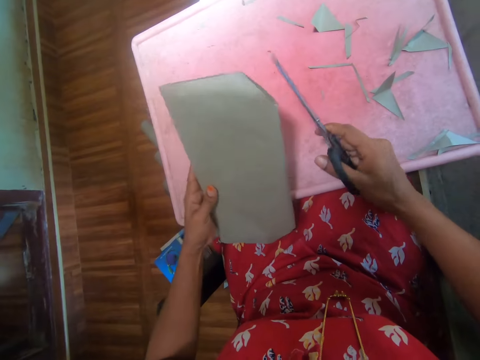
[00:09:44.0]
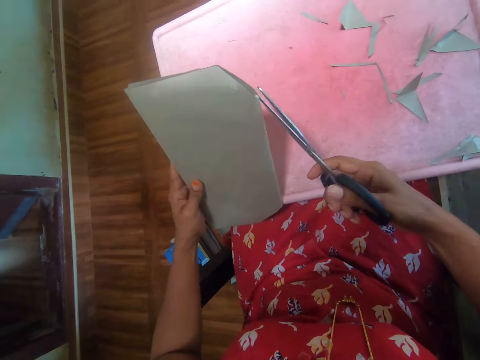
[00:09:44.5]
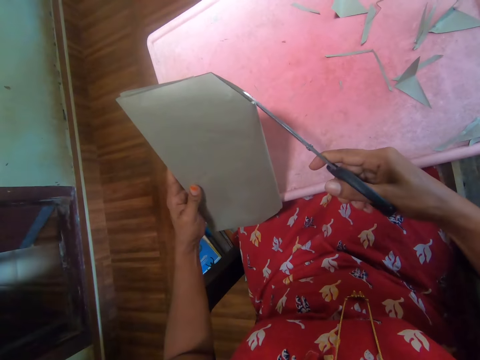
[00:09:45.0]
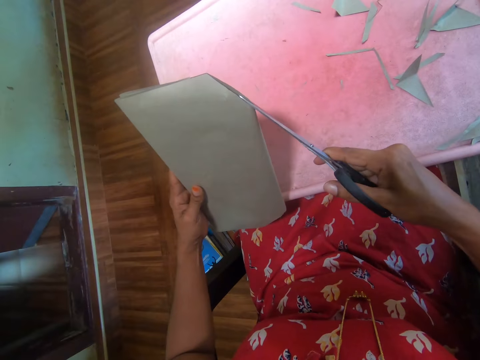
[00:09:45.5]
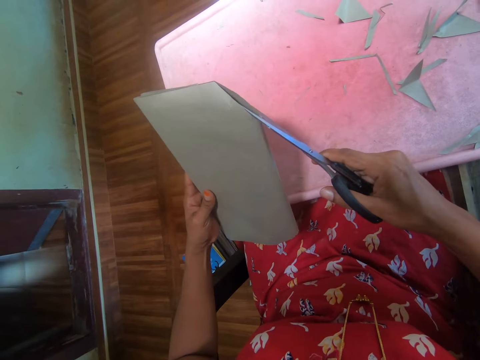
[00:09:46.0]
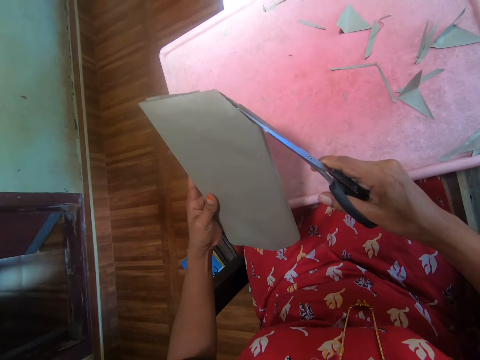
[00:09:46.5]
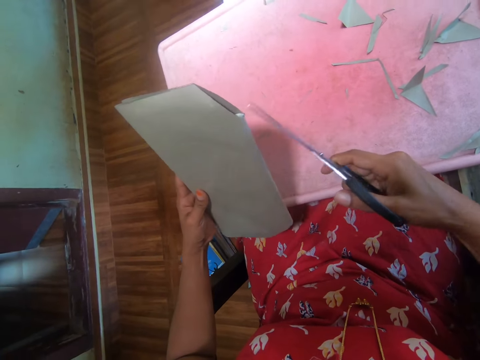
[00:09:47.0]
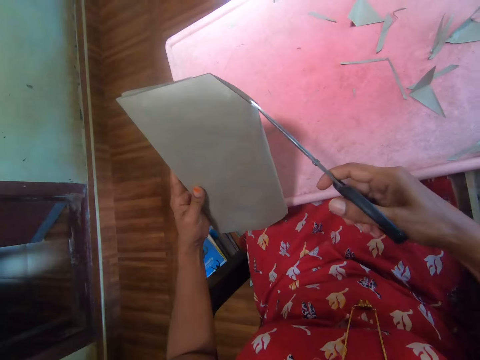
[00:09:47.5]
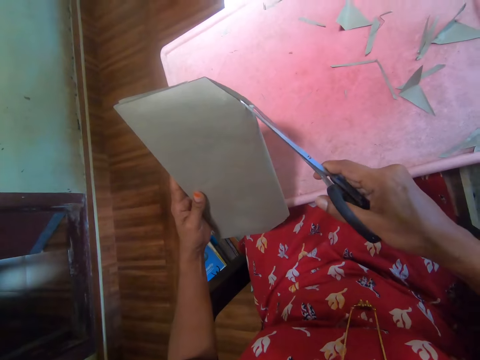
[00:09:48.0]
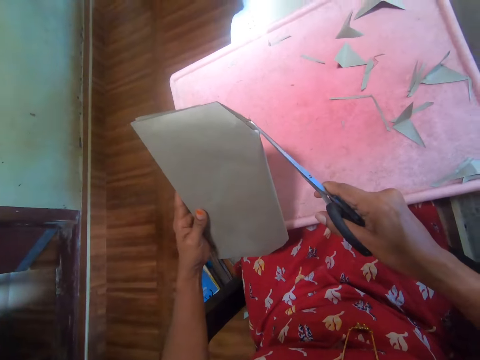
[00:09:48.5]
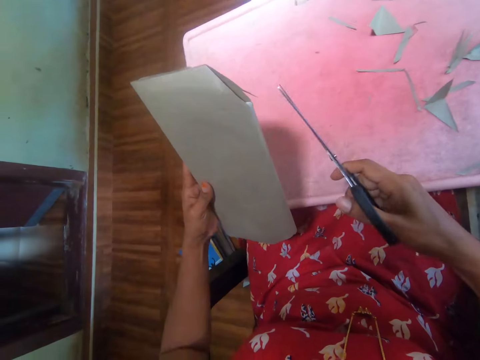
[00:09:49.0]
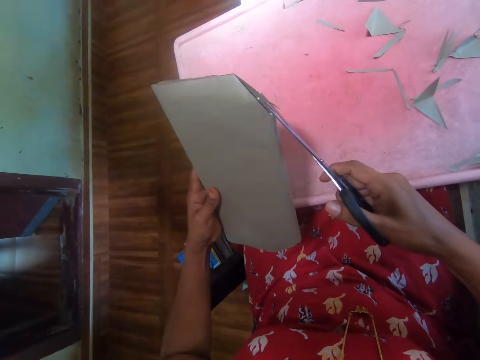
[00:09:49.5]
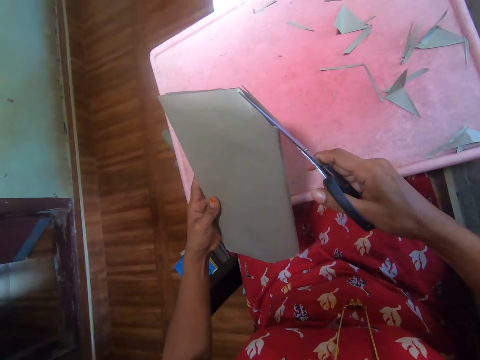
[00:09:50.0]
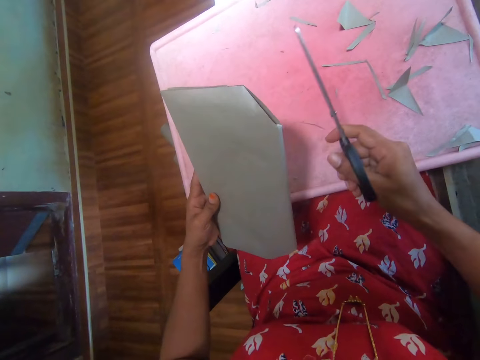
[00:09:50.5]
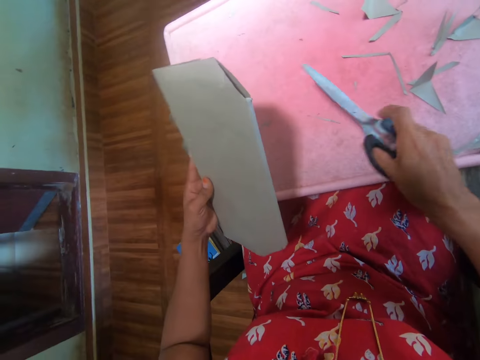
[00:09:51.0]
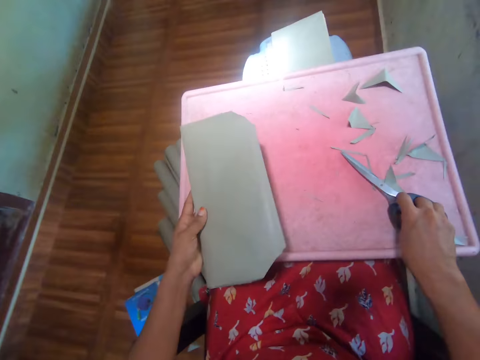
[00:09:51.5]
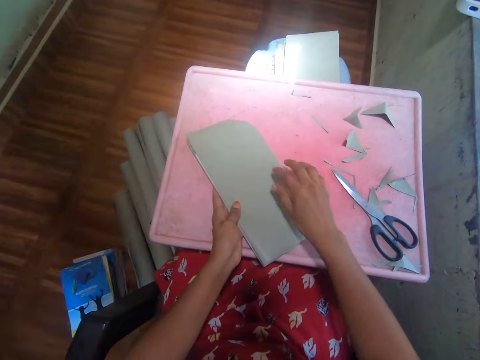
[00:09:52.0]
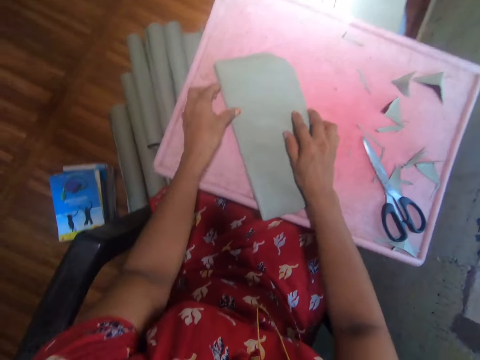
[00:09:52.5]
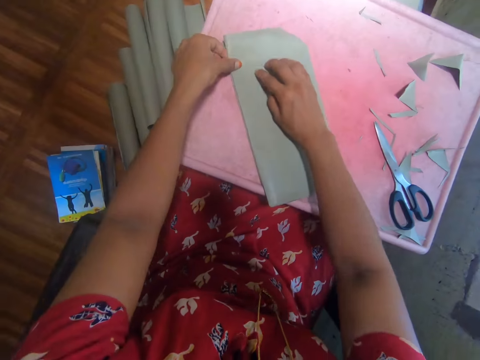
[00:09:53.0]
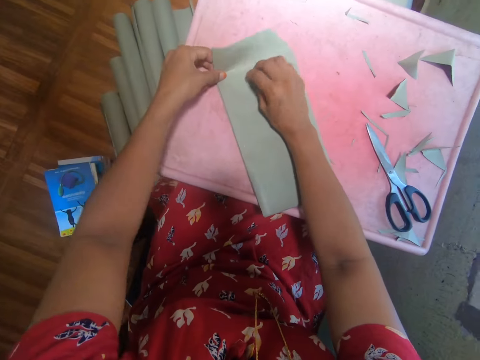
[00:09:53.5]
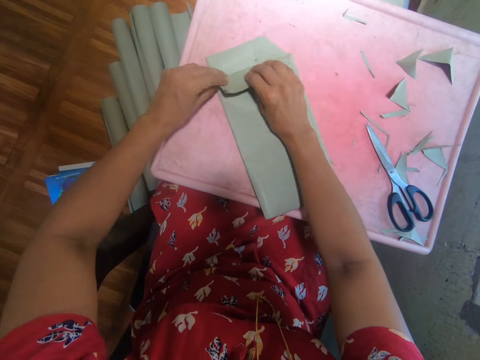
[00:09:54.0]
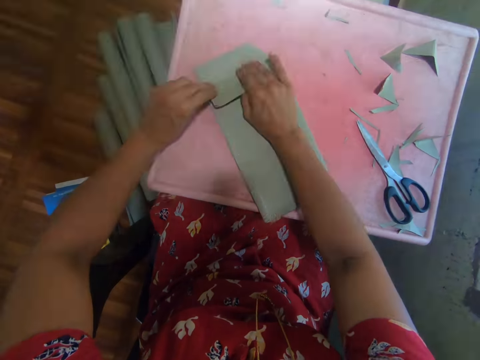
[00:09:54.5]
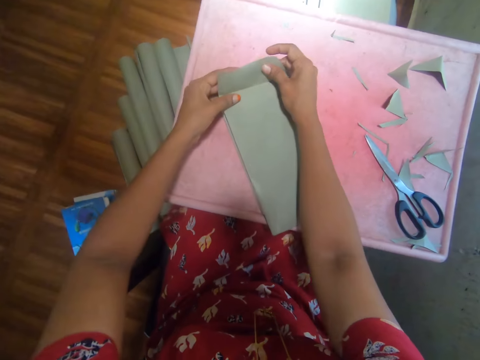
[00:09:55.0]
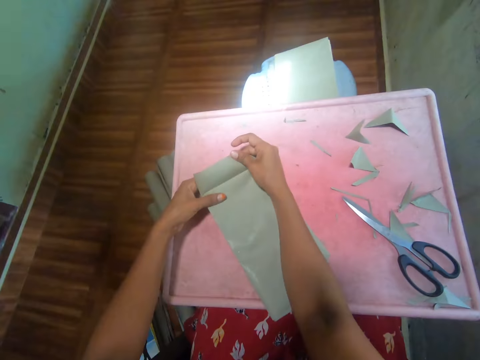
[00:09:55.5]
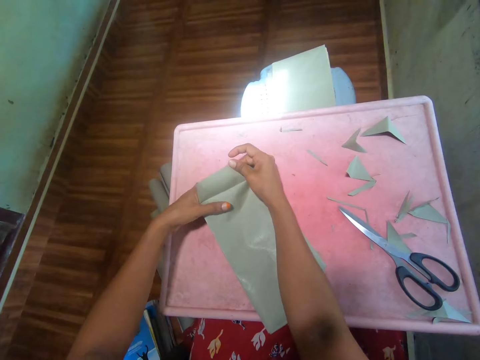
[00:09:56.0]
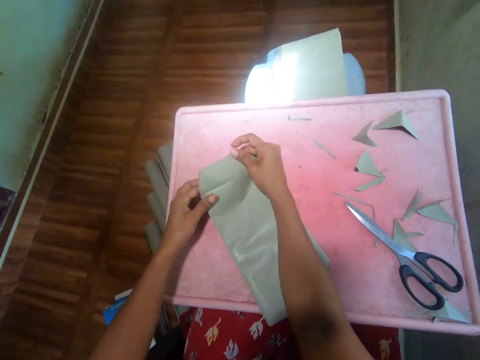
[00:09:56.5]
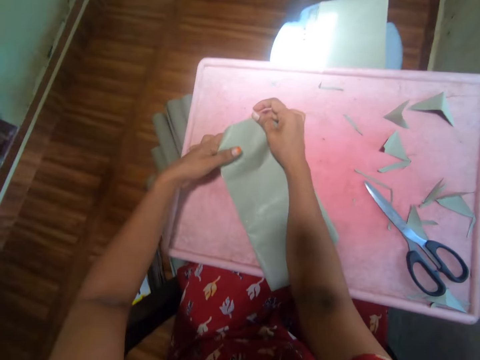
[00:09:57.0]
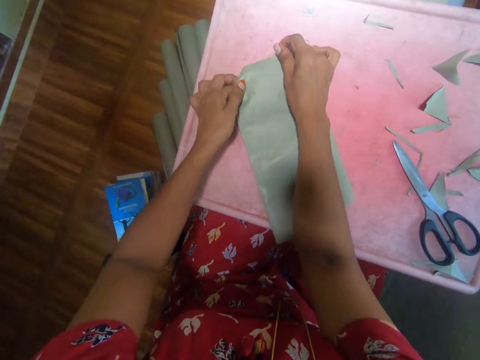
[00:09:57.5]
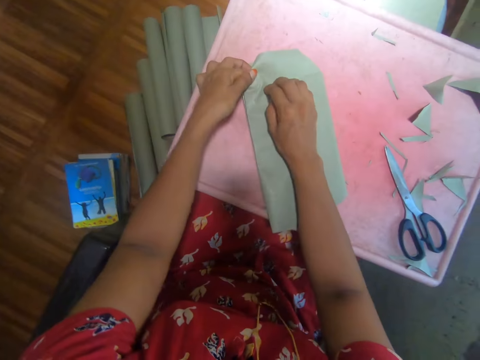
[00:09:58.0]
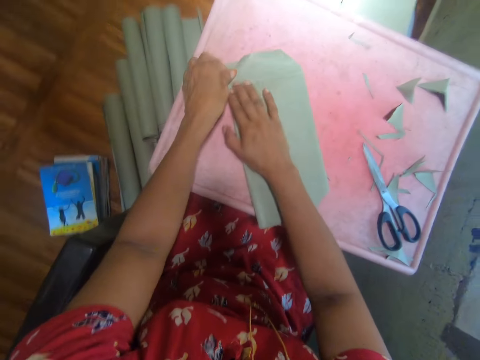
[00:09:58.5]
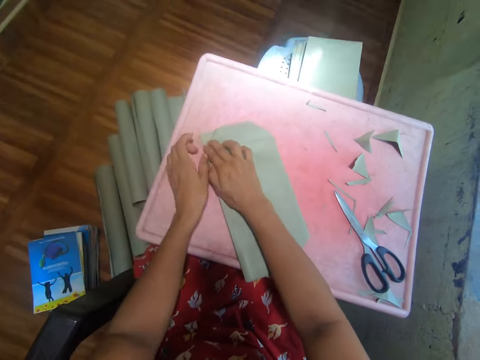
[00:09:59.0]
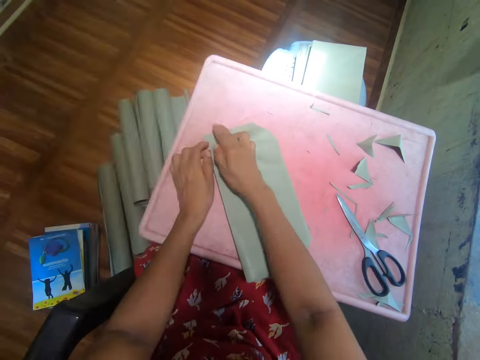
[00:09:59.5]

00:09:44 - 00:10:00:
The camera wearer puts the scissors on the table. They fold the cover on the book. They cover the book. They hold the cover.

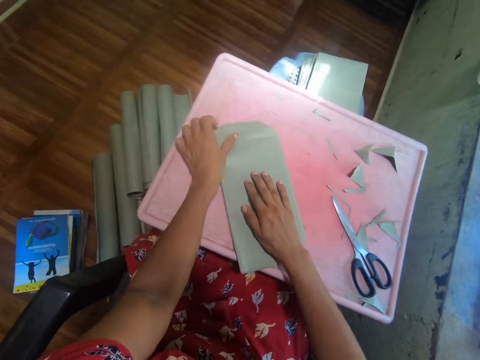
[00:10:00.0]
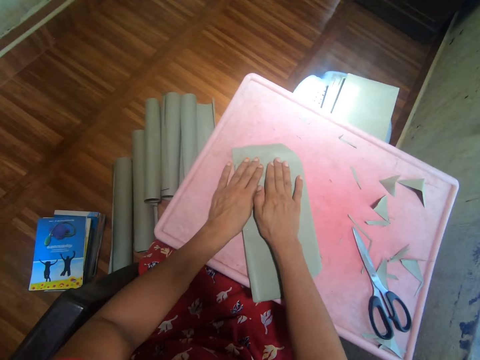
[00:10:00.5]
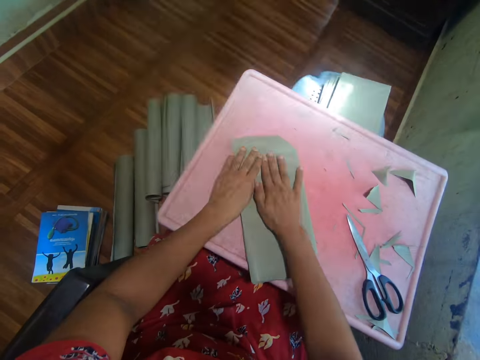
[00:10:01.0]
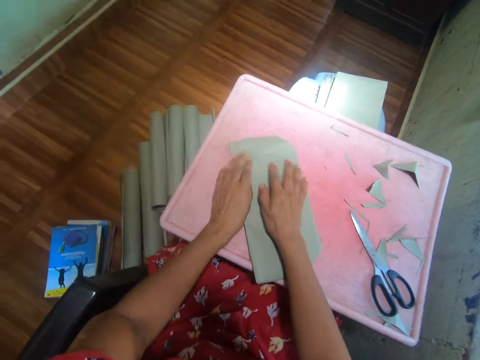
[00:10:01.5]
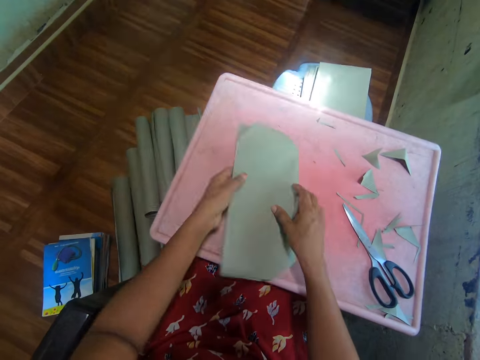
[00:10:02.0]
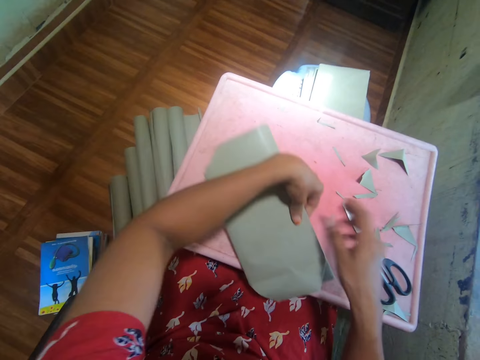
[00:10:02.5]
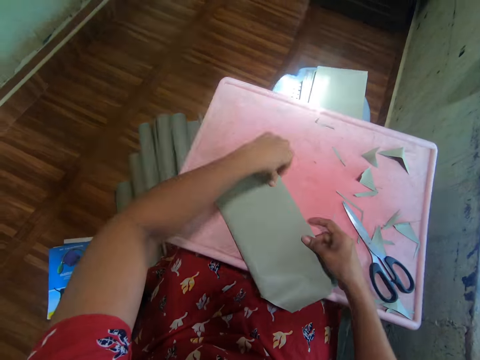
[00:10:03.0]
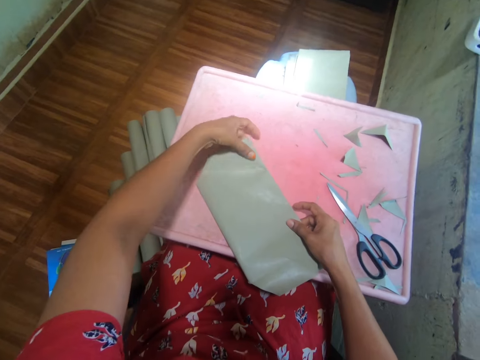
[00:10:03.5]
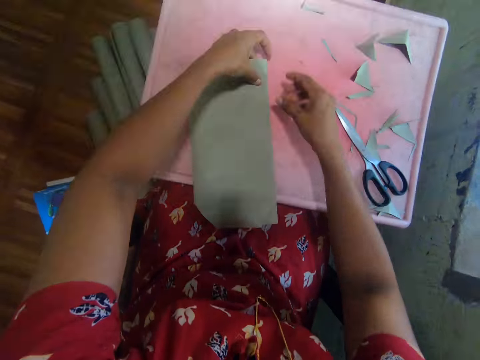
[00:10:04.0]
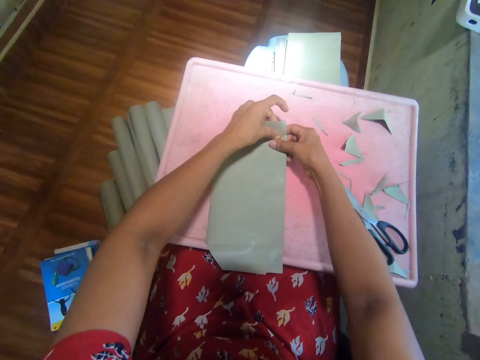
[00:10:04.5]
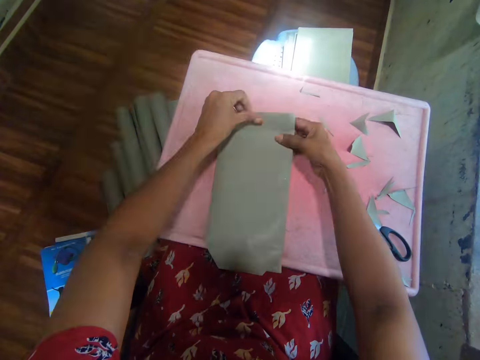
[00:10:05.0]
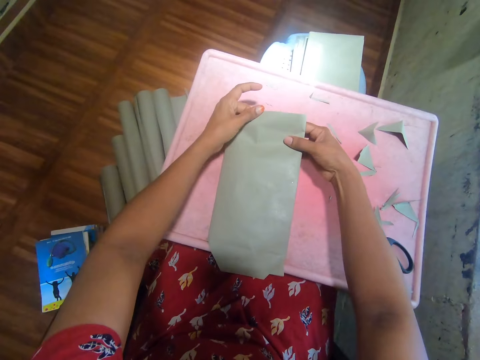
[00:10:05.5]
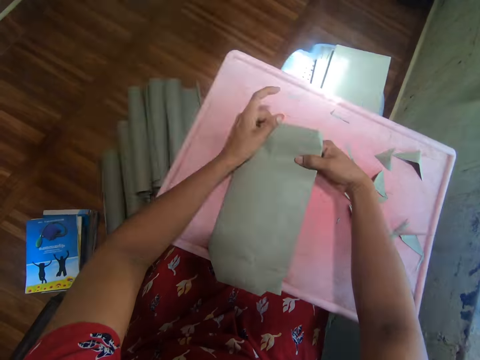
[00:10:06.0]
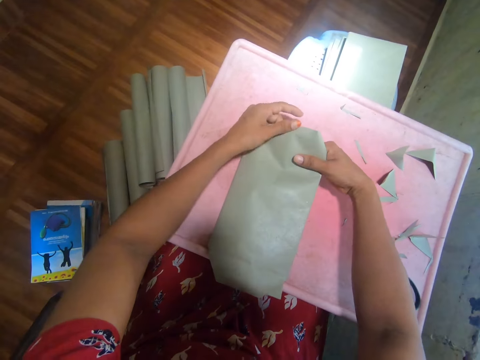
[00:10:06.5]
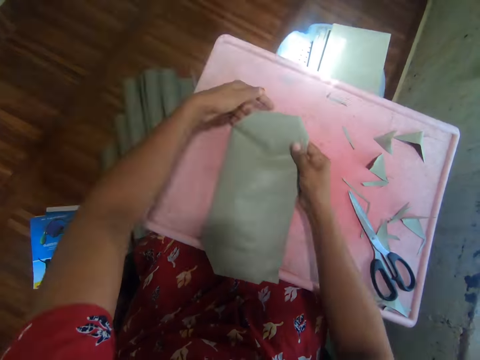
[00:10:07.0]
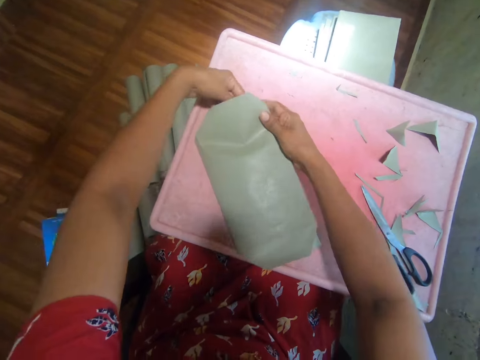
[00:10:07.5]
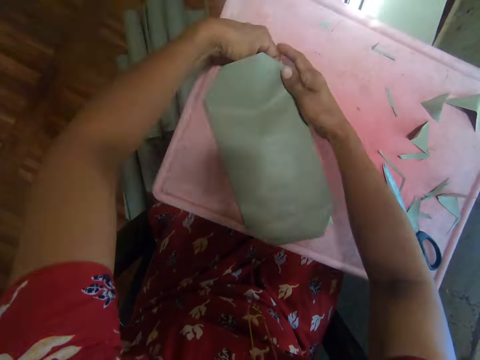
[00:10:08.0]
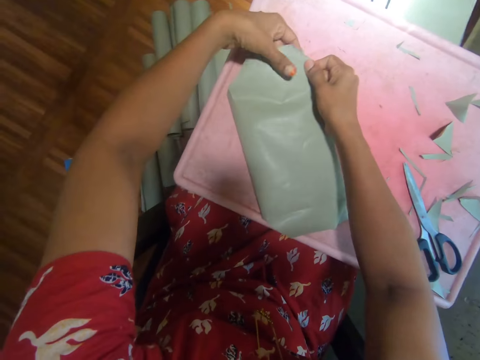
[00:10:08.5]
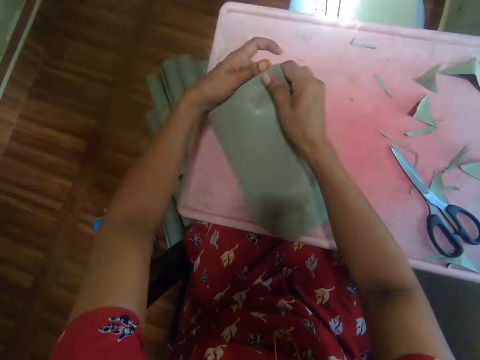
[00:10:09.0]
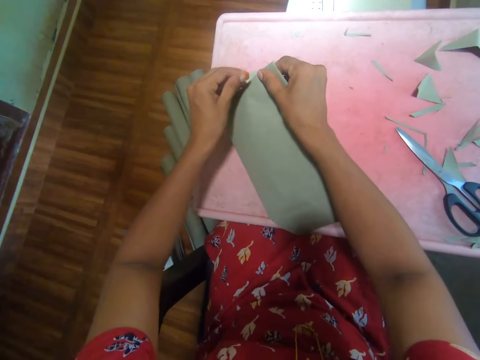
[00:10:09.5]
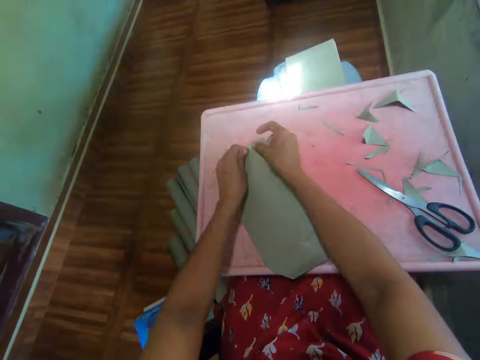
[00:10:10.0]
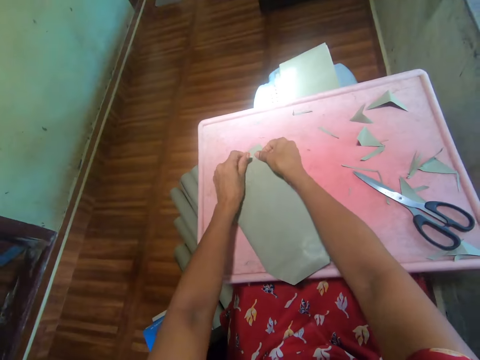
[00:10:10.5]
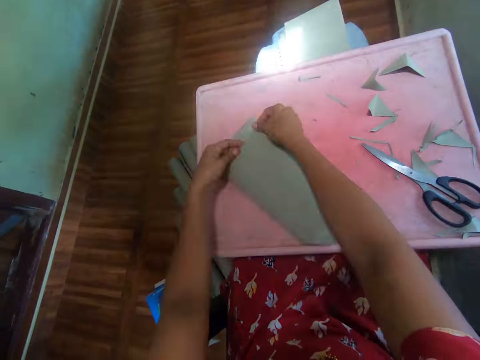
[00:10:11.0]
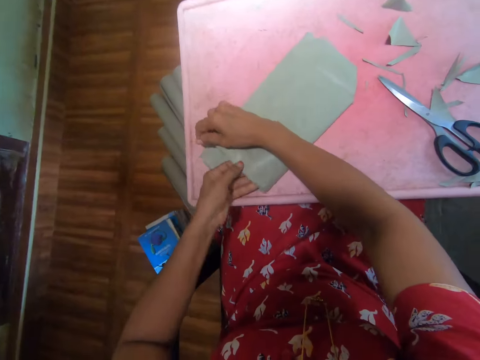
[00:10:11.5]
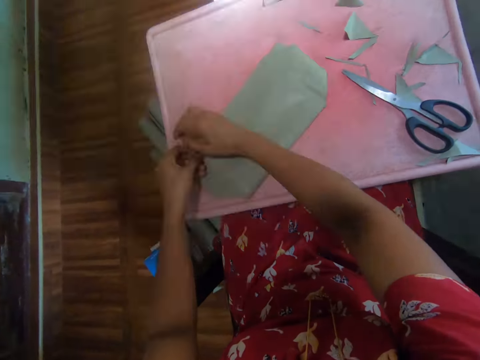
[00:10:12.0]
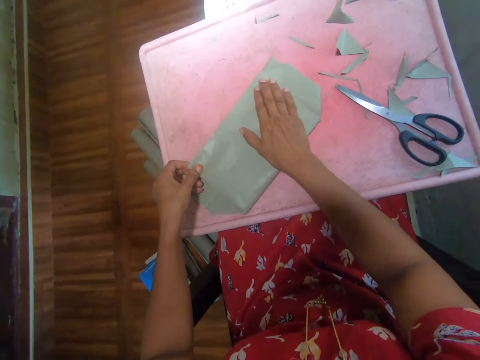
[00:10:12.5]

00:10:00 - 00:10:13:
The camera wearer turns the book. They move their hands through the cover. They hold the cover. They fold the cover of the book. They turn the book.
